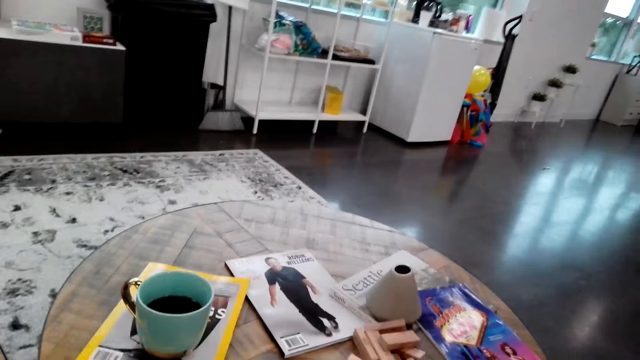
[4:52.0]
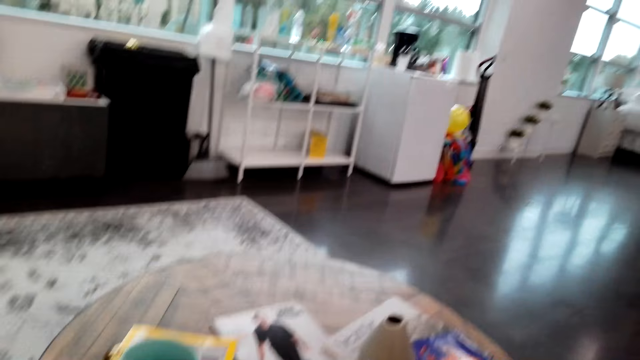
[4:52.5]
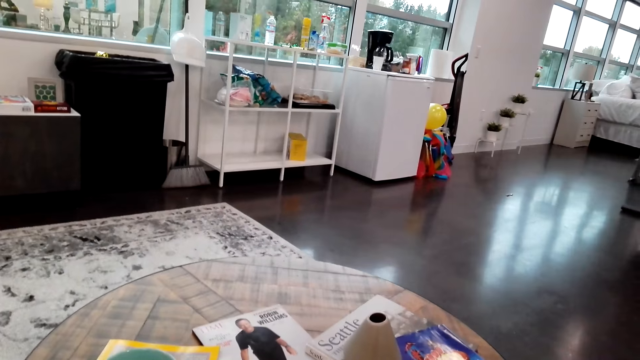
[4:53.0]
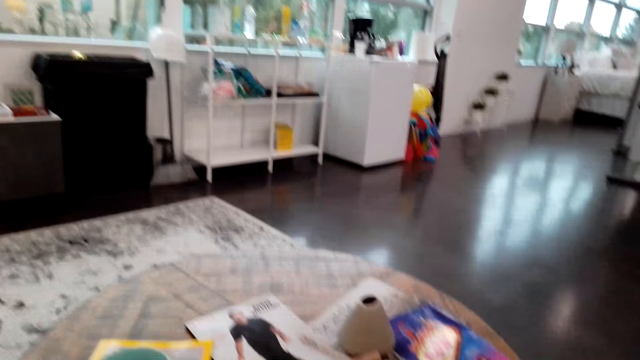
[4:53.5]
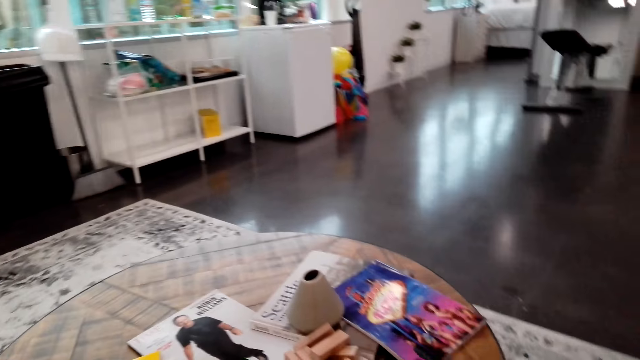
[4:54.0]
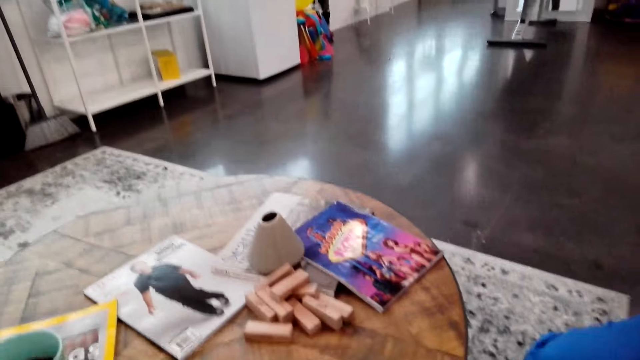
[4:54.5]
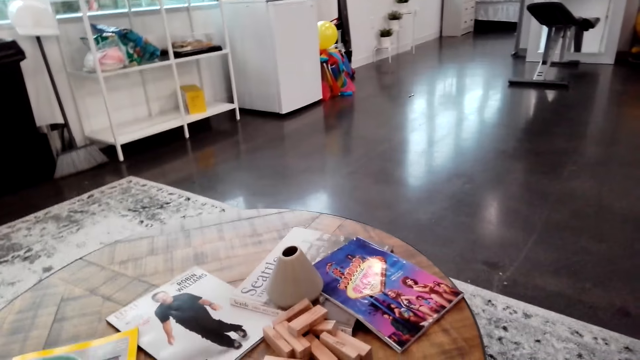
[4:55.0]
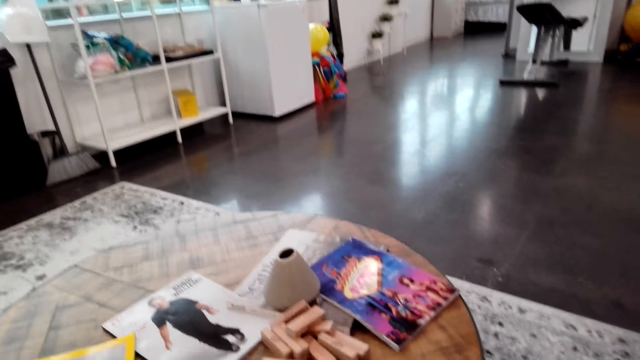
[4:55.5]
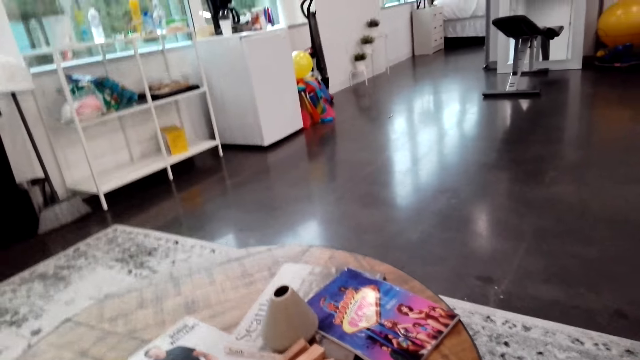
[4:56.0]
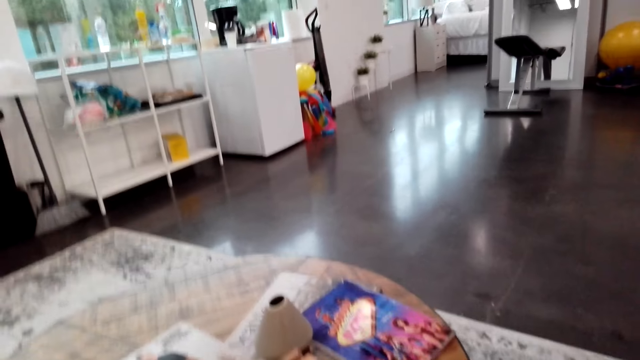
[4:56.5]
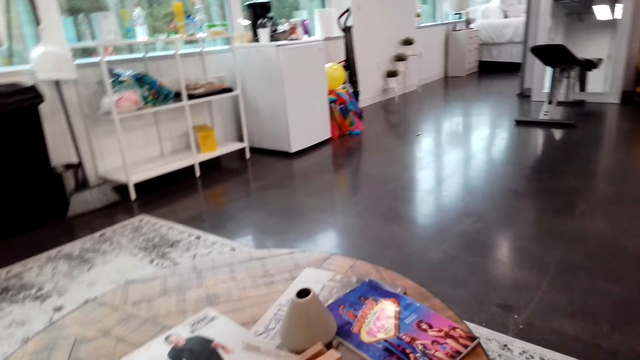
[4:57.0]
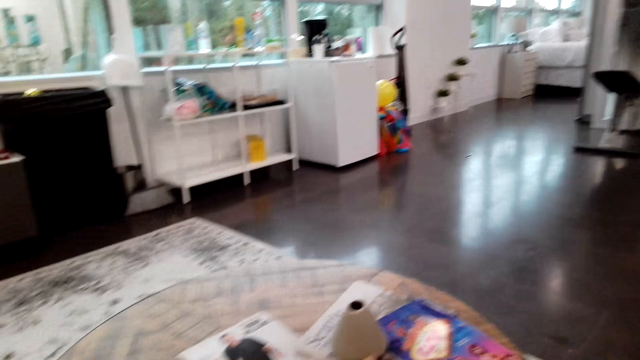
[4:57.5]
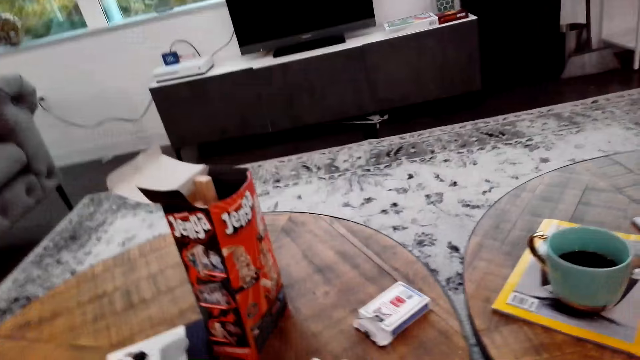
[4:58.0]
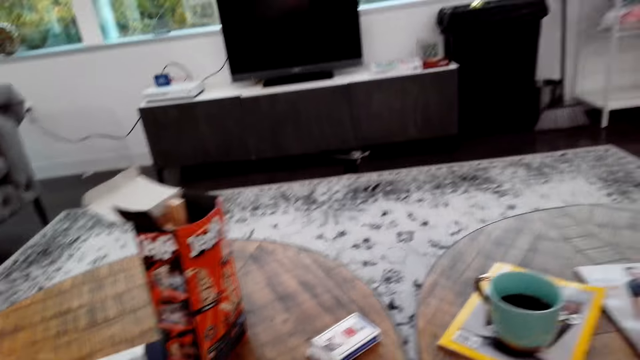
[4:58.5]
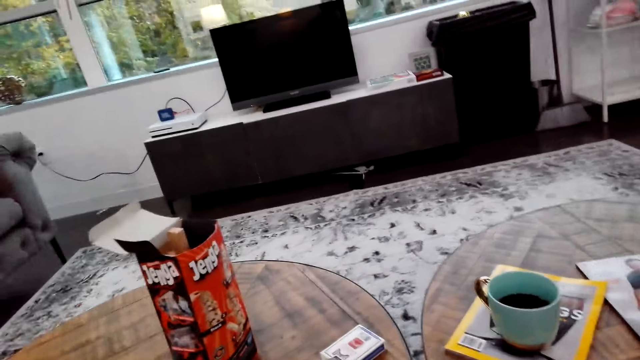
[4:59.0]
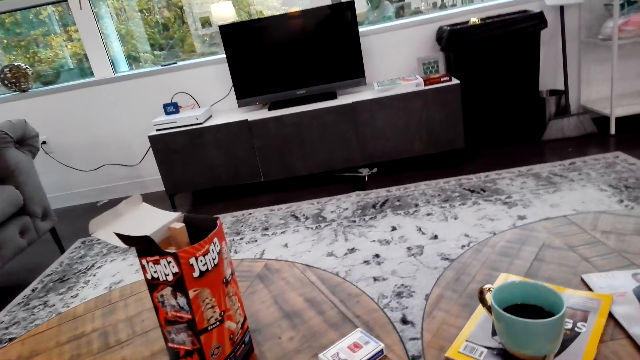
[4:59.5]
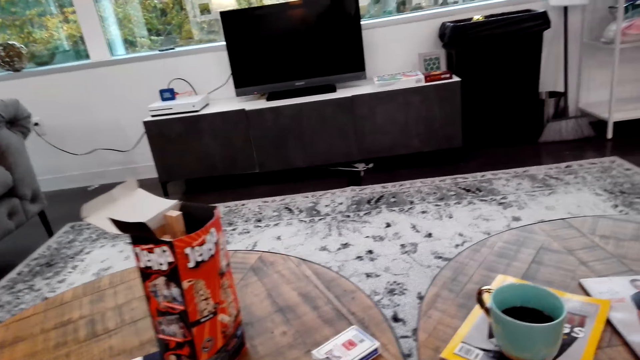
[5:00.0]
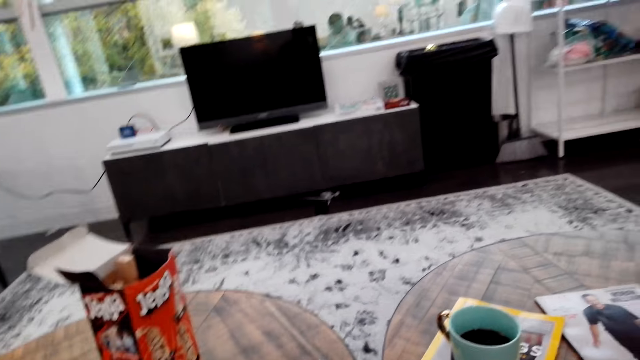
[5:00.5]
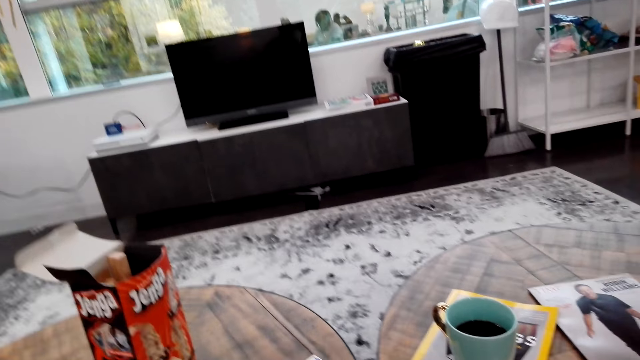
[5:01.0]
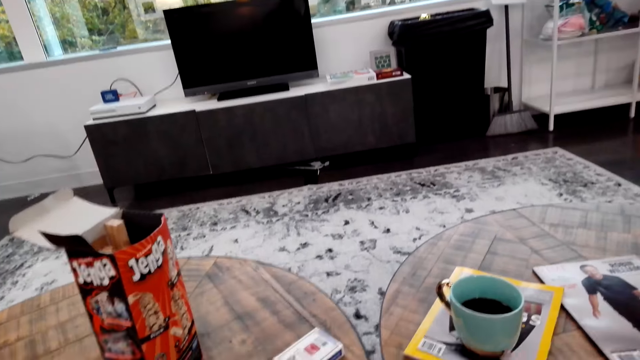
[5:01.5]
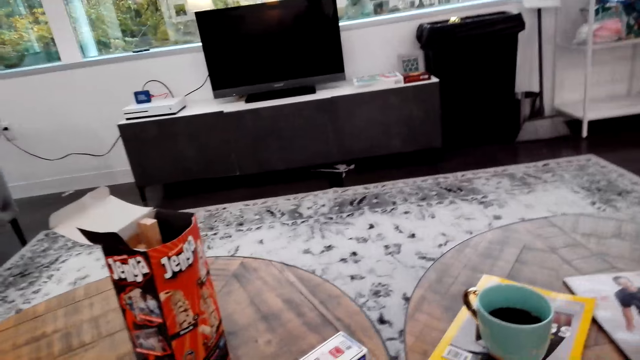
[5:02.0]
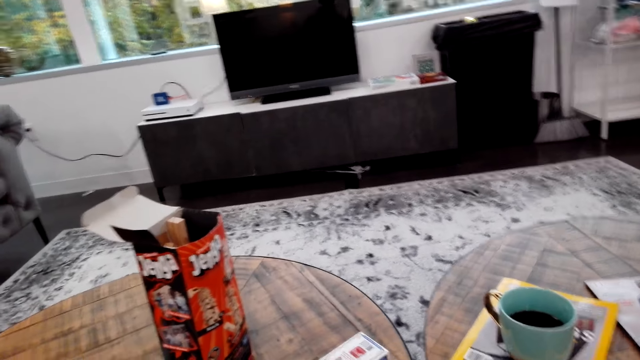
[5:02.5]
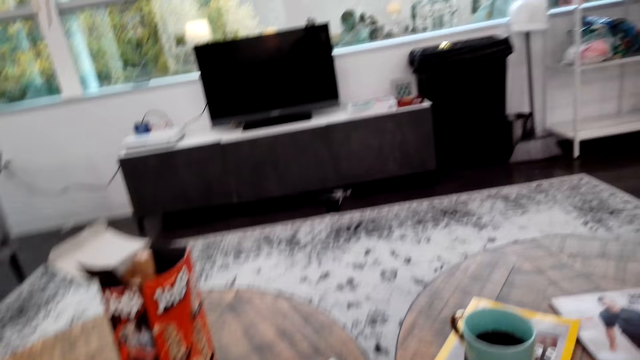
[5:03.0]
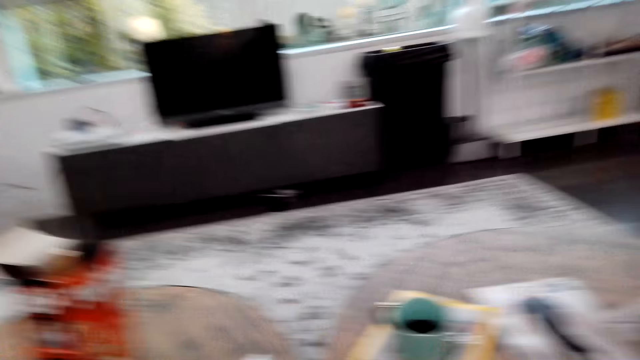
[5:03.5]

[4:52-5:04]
The camera wearer shuffles the cards, looks around and speaks to the woman.

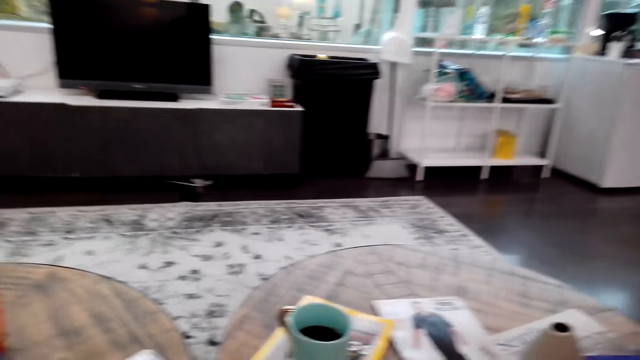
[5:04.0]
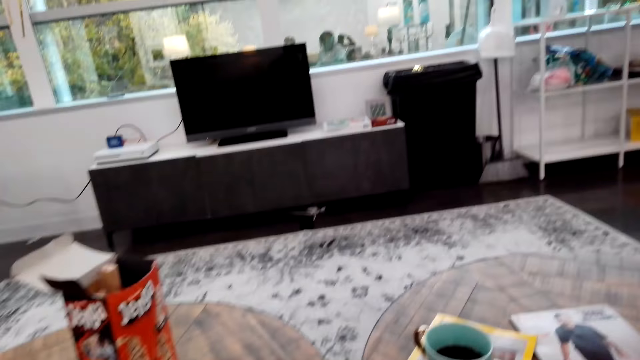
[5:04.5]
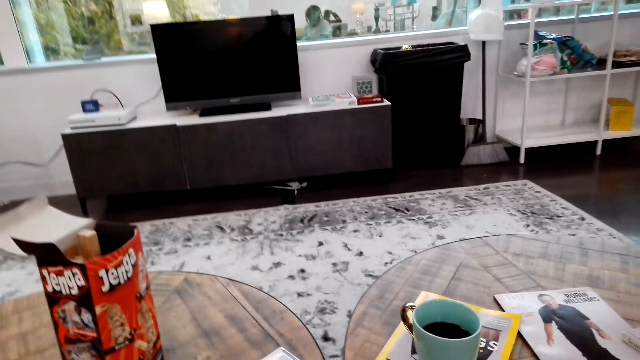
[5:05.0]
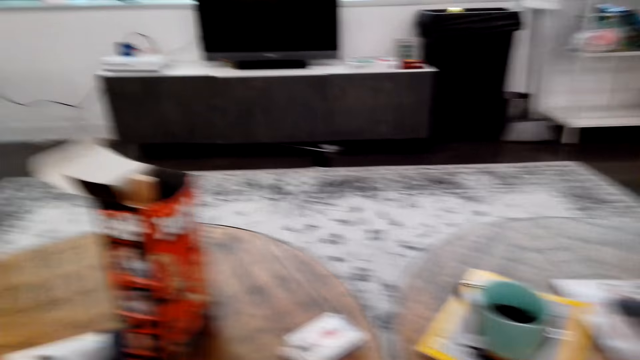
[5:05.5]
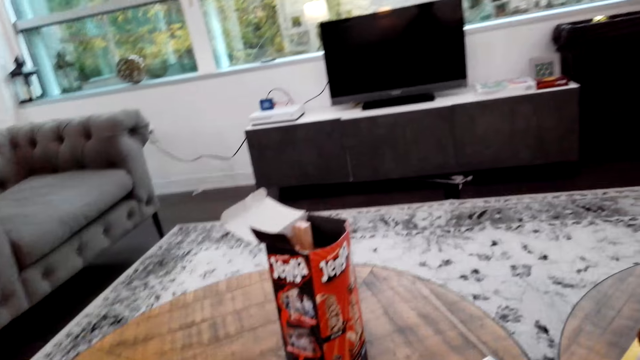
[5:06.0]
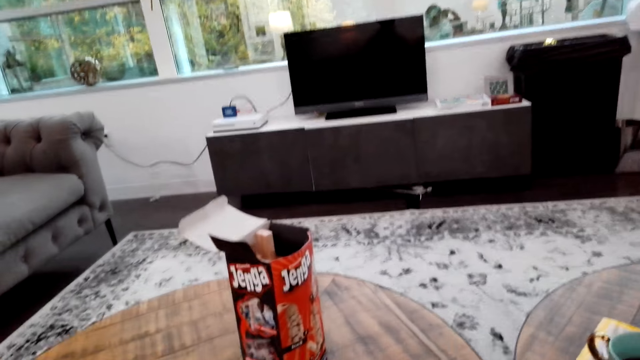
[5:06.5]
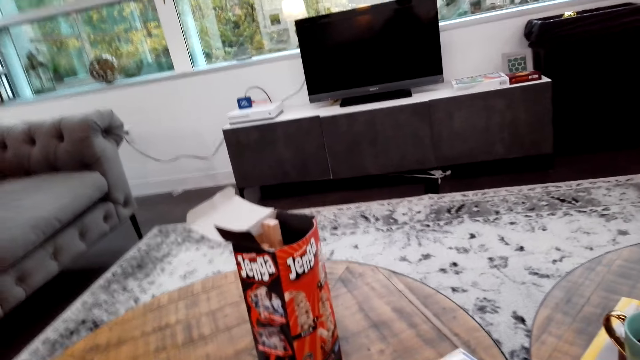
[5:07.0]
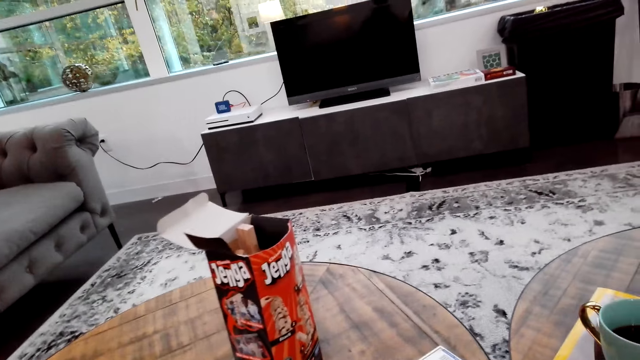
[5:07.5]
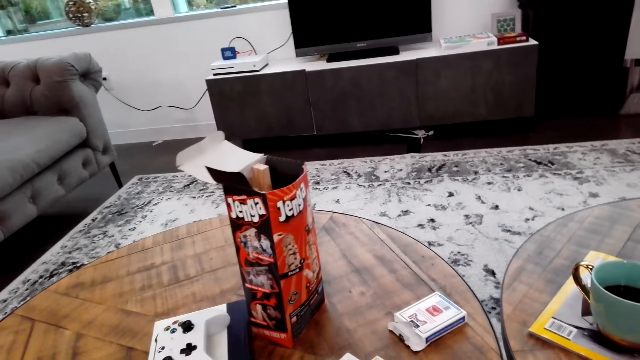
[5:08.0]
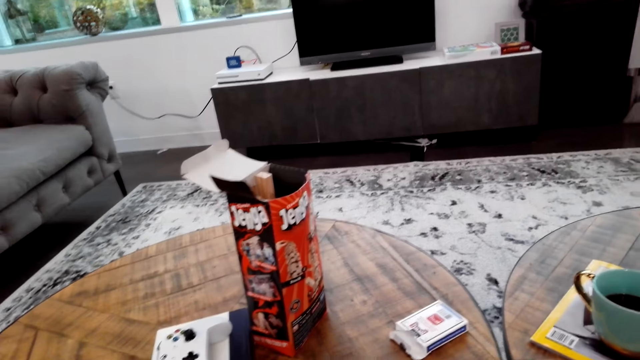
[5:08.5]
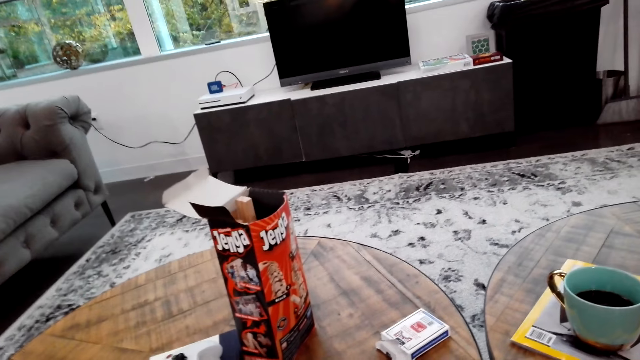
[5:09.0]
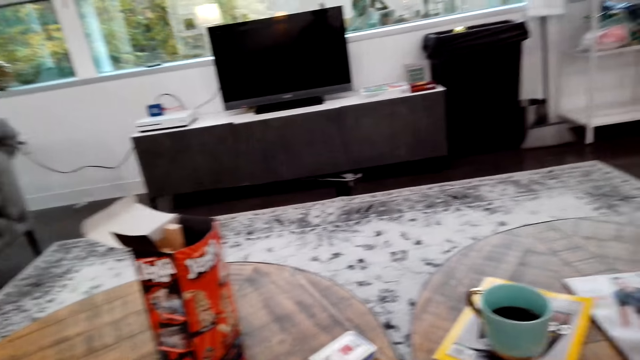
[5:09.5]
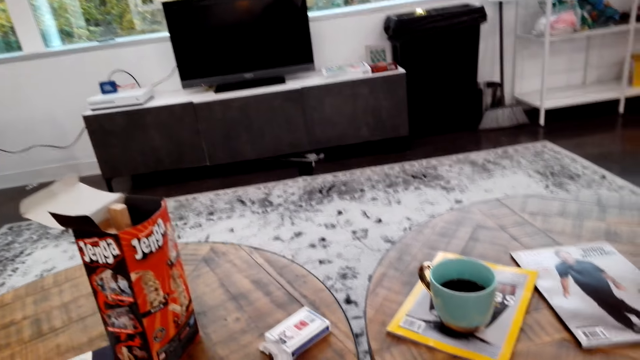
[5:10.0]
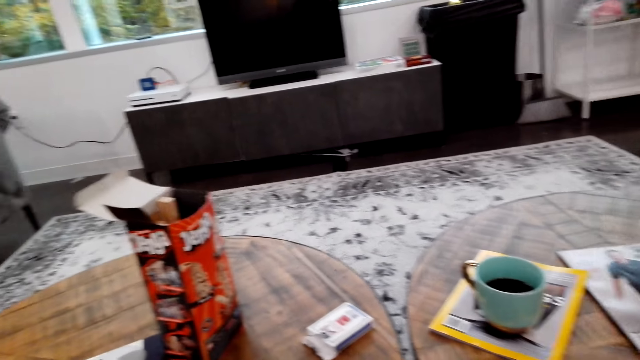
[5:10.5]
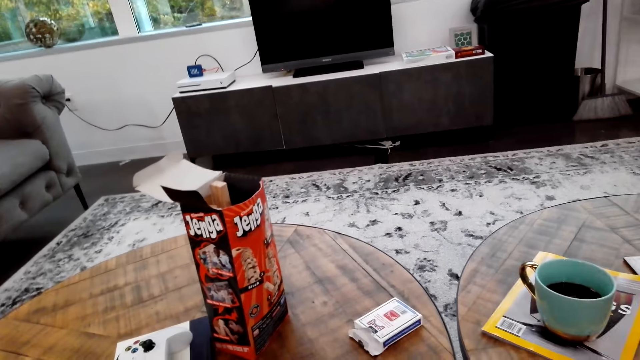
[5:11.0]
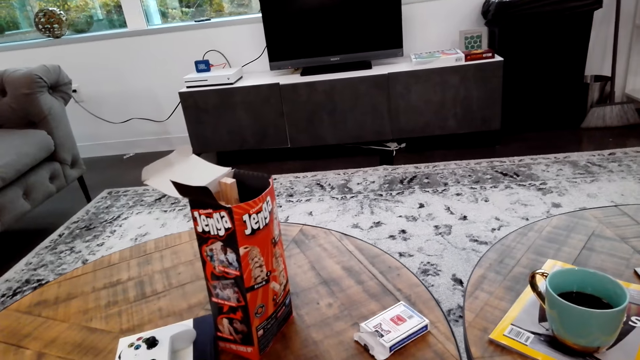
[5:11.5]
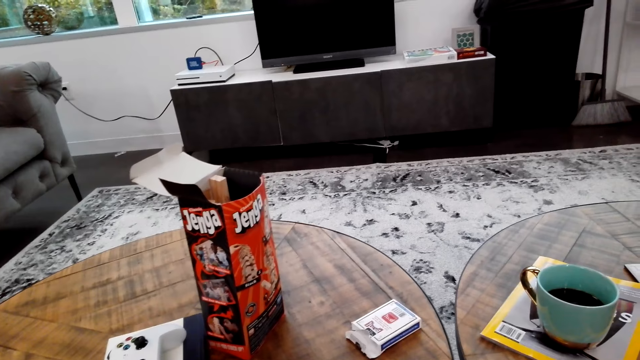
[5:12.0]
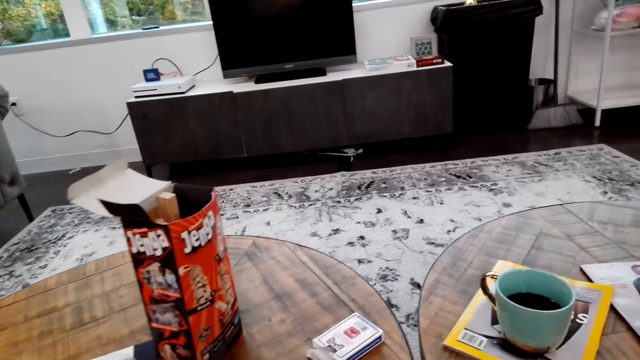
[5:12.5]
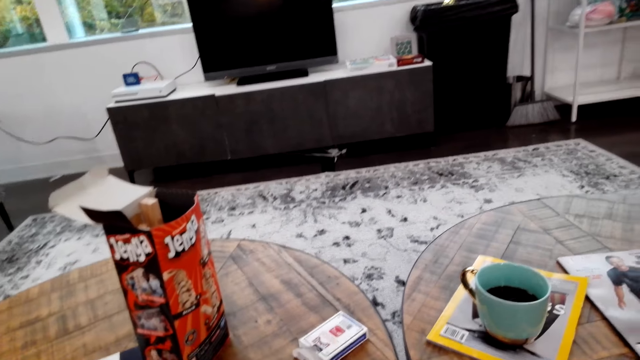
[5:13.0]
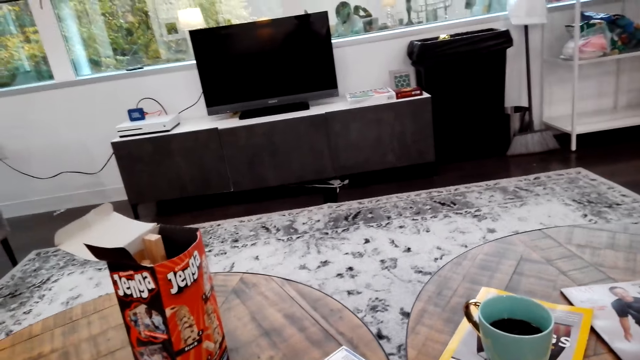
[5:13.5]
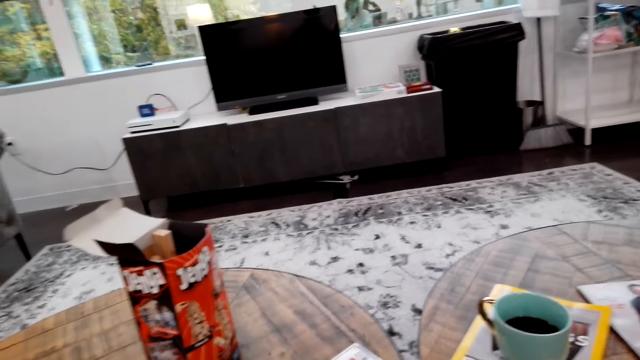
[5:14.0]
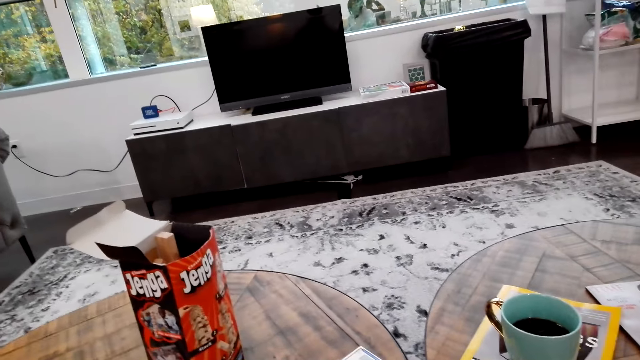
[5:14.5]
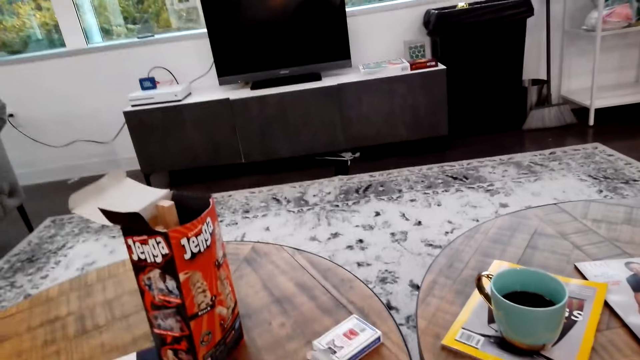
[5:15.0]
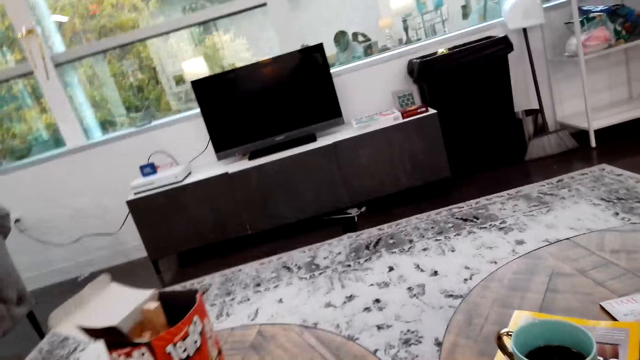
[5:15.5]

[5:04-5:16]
The camera wearer counts the play cards.
